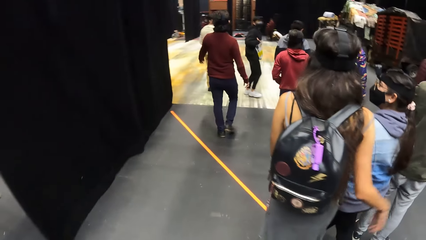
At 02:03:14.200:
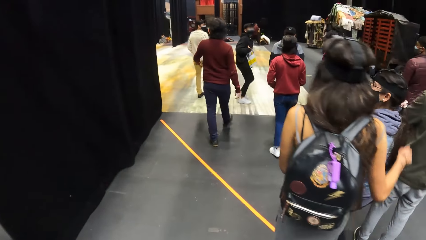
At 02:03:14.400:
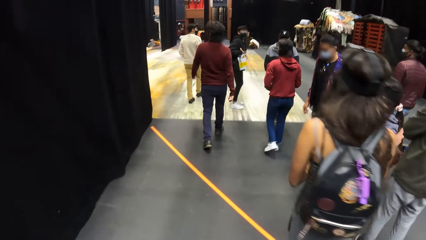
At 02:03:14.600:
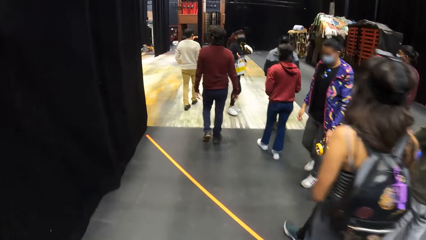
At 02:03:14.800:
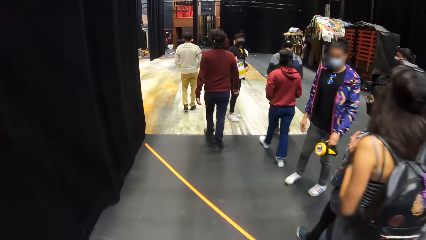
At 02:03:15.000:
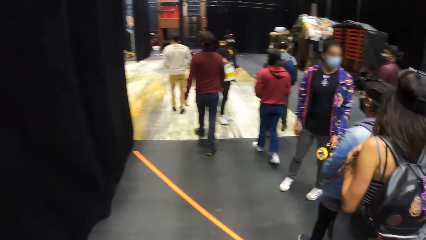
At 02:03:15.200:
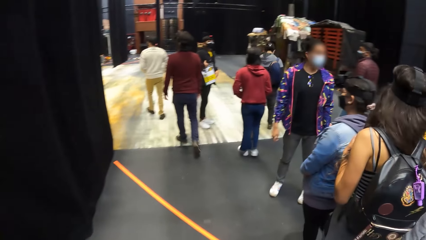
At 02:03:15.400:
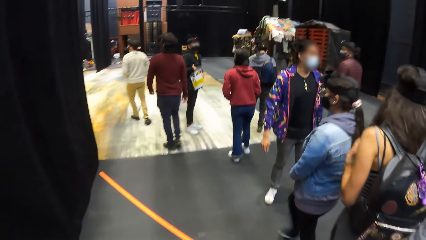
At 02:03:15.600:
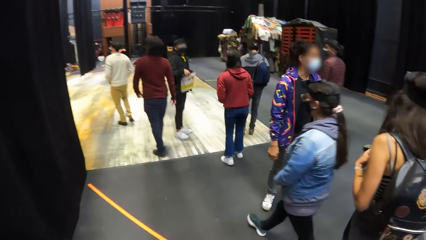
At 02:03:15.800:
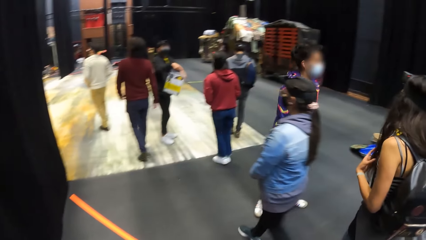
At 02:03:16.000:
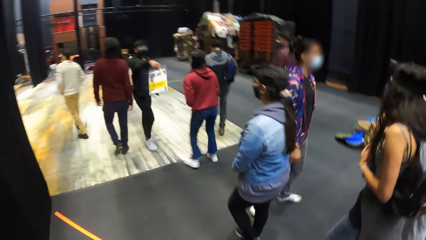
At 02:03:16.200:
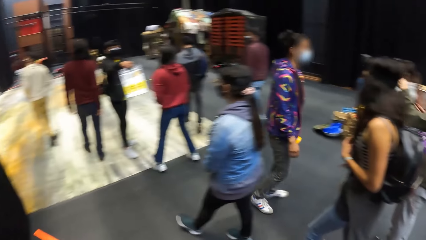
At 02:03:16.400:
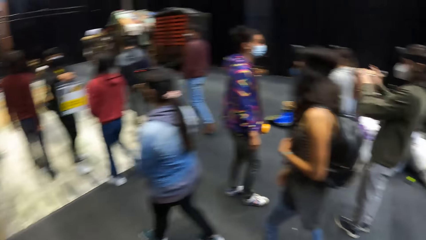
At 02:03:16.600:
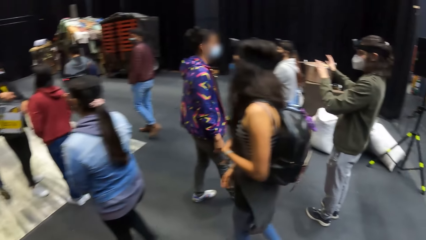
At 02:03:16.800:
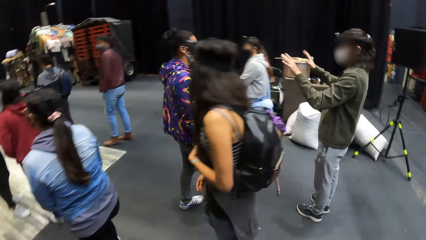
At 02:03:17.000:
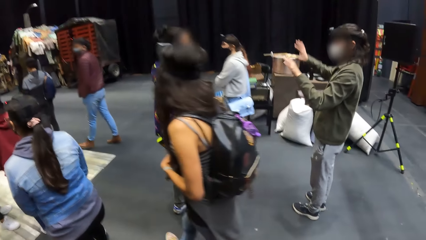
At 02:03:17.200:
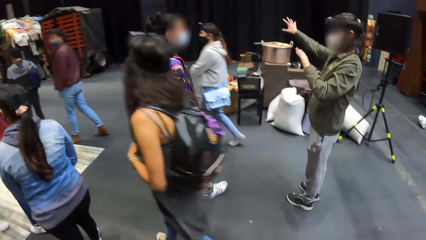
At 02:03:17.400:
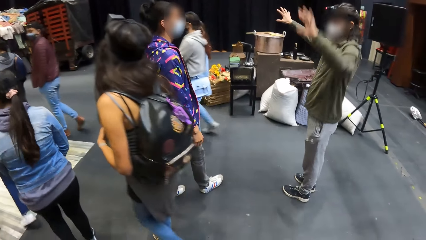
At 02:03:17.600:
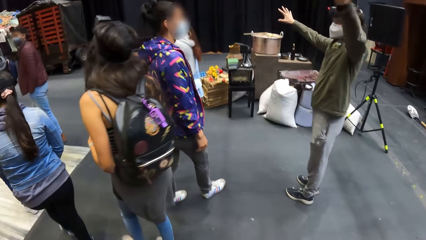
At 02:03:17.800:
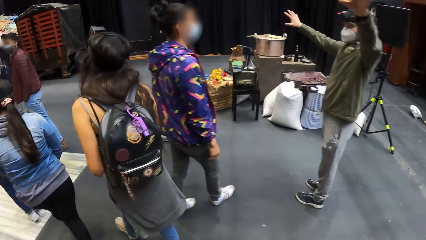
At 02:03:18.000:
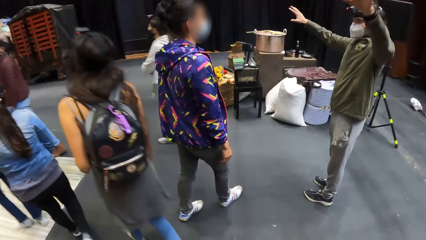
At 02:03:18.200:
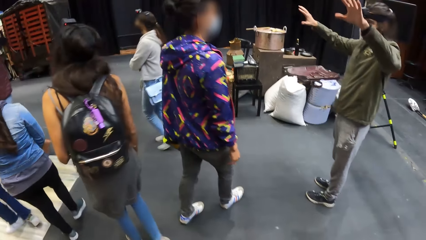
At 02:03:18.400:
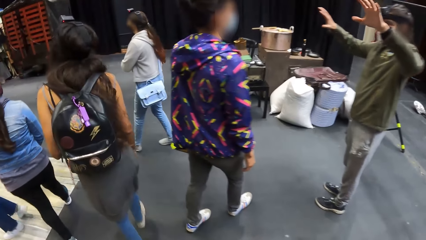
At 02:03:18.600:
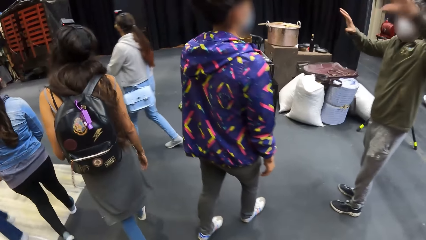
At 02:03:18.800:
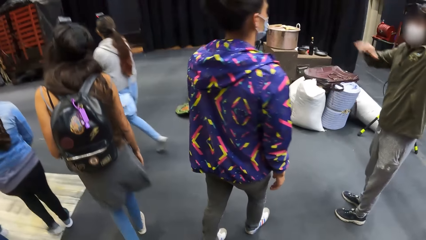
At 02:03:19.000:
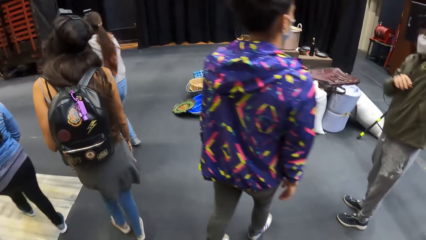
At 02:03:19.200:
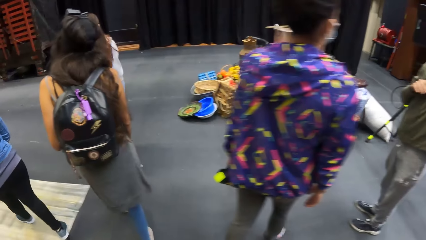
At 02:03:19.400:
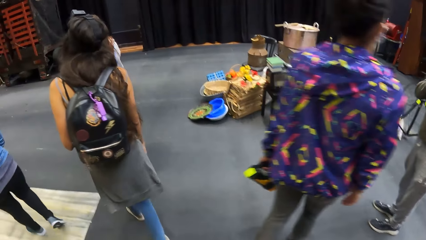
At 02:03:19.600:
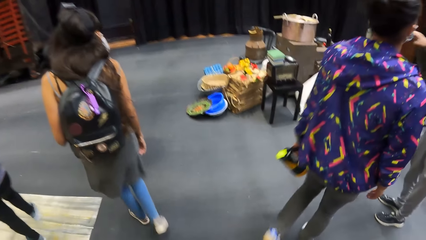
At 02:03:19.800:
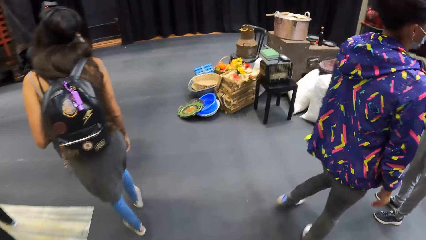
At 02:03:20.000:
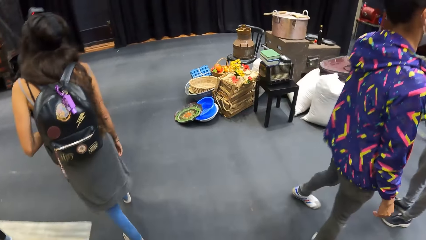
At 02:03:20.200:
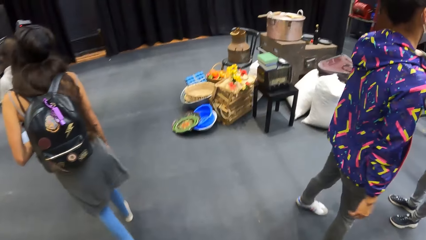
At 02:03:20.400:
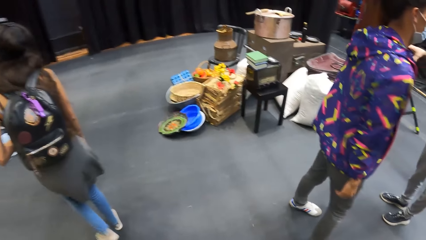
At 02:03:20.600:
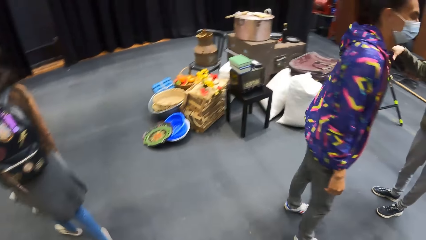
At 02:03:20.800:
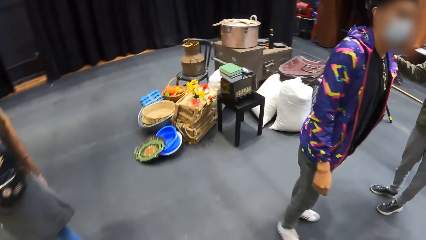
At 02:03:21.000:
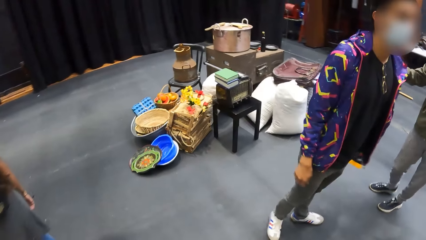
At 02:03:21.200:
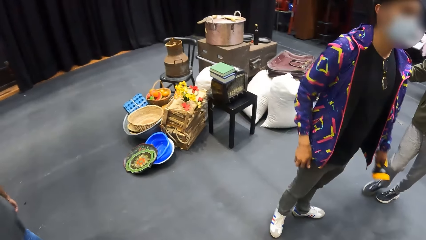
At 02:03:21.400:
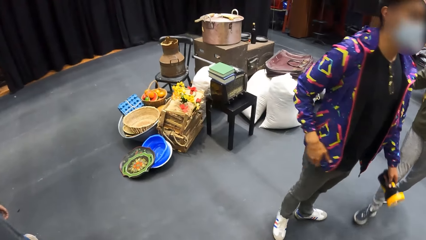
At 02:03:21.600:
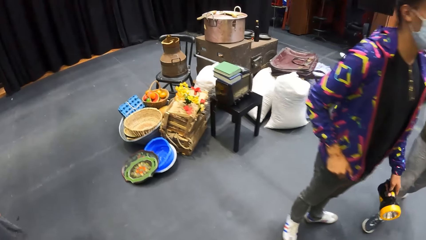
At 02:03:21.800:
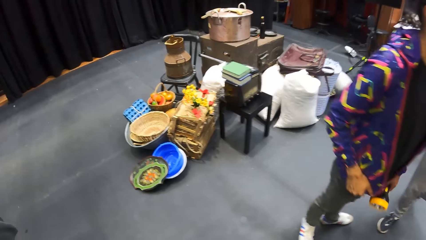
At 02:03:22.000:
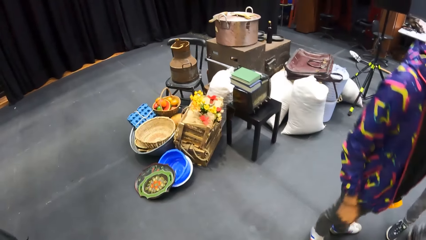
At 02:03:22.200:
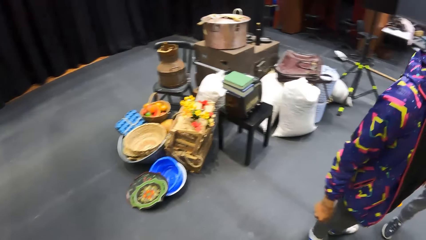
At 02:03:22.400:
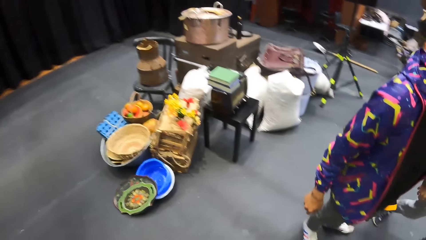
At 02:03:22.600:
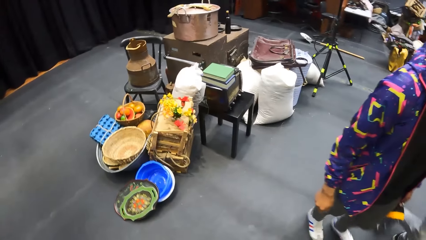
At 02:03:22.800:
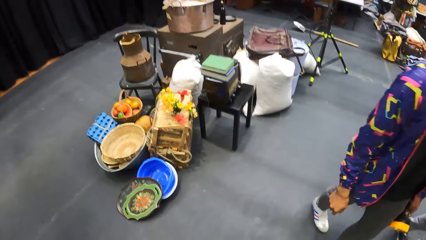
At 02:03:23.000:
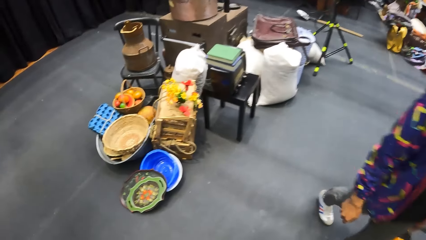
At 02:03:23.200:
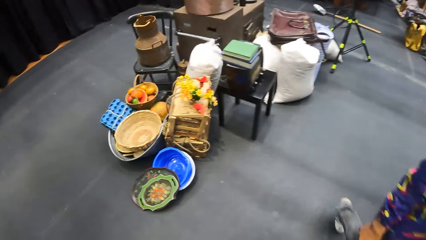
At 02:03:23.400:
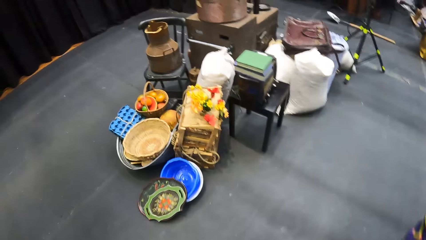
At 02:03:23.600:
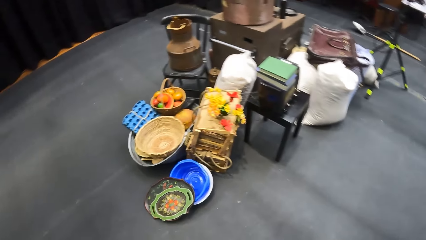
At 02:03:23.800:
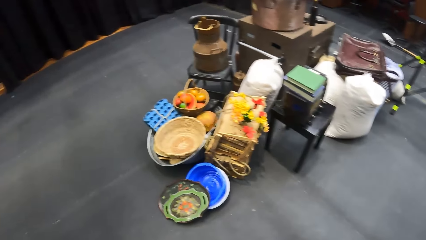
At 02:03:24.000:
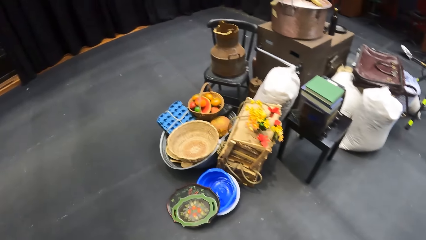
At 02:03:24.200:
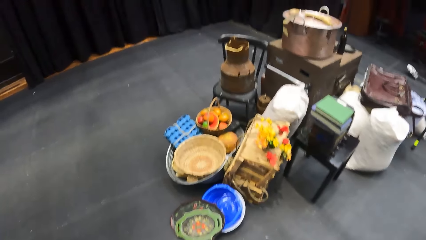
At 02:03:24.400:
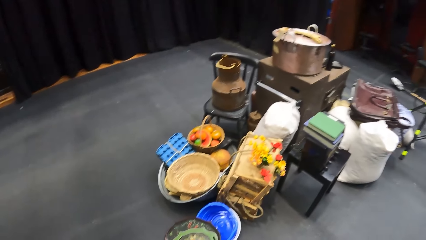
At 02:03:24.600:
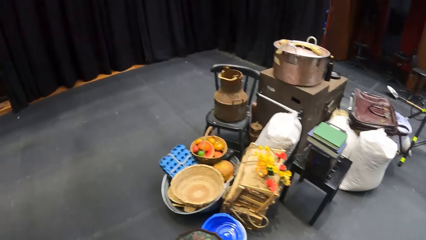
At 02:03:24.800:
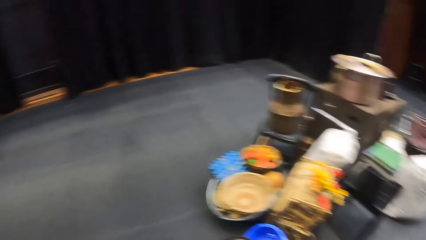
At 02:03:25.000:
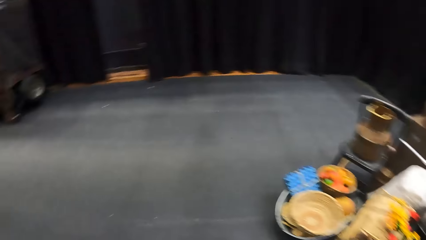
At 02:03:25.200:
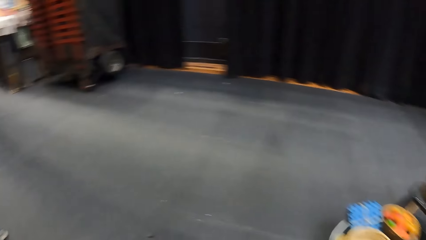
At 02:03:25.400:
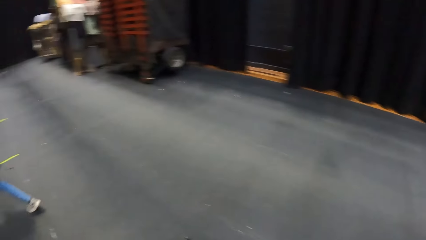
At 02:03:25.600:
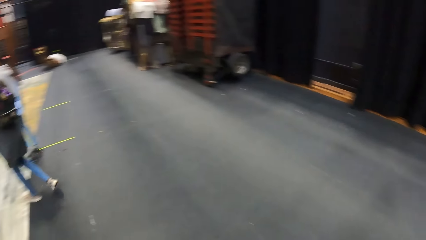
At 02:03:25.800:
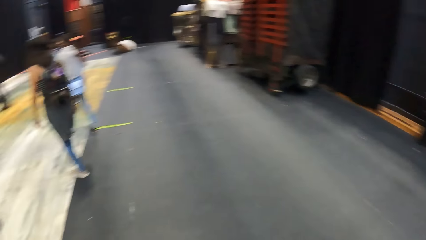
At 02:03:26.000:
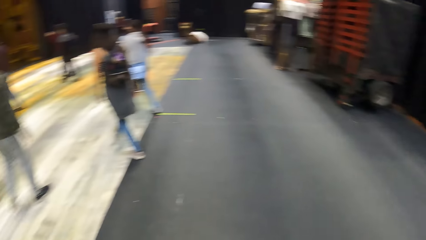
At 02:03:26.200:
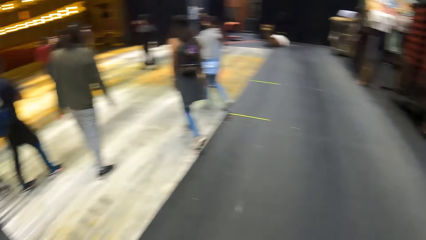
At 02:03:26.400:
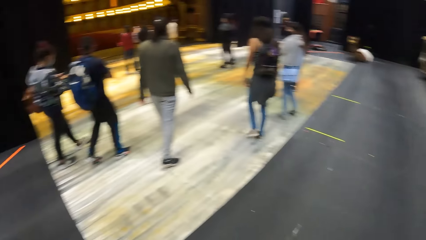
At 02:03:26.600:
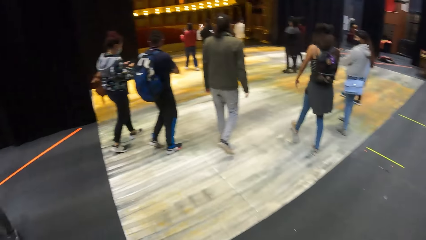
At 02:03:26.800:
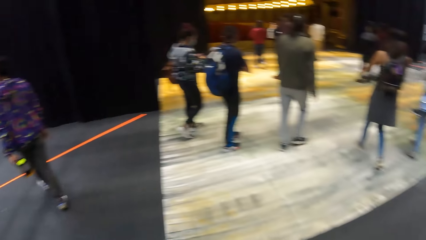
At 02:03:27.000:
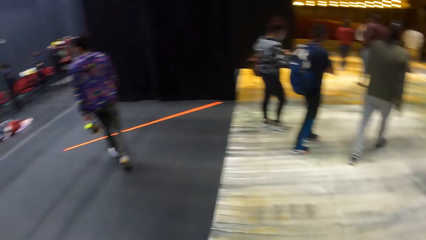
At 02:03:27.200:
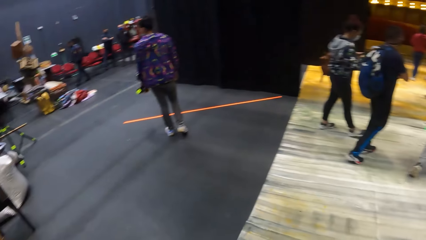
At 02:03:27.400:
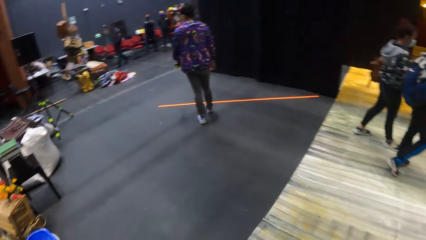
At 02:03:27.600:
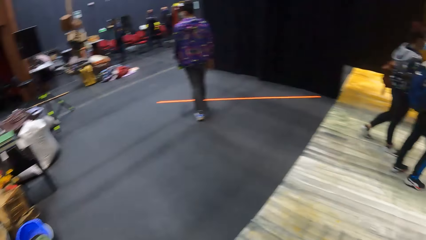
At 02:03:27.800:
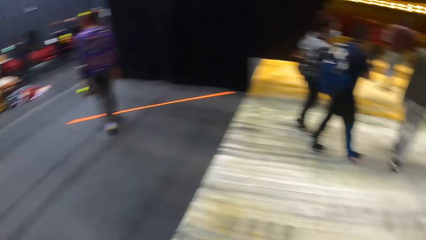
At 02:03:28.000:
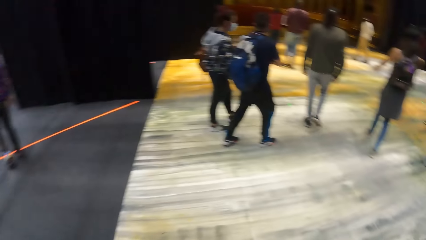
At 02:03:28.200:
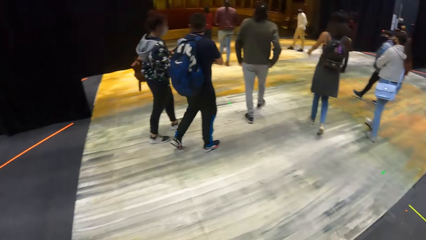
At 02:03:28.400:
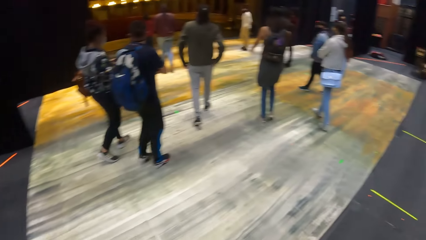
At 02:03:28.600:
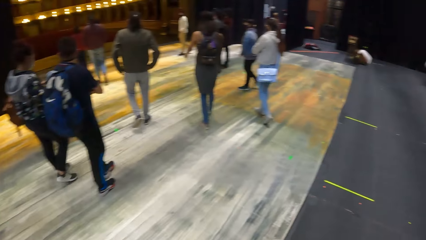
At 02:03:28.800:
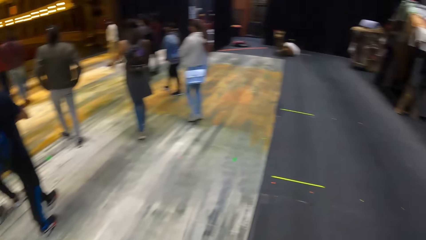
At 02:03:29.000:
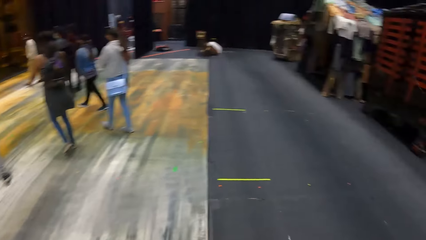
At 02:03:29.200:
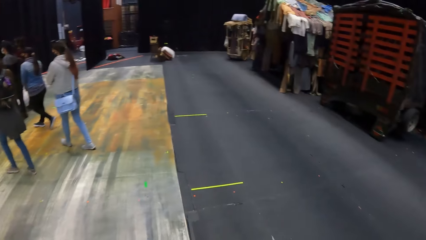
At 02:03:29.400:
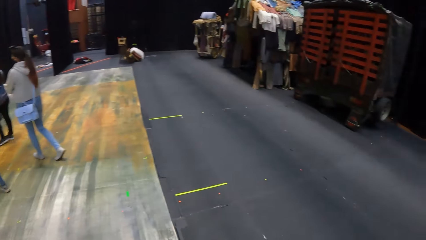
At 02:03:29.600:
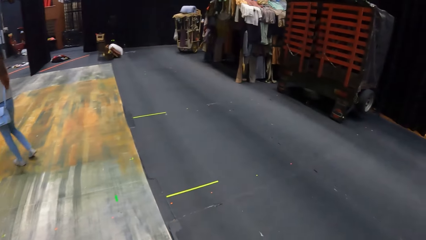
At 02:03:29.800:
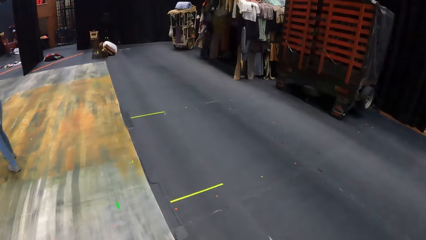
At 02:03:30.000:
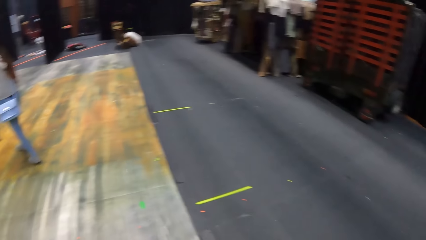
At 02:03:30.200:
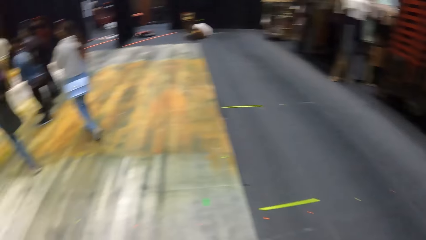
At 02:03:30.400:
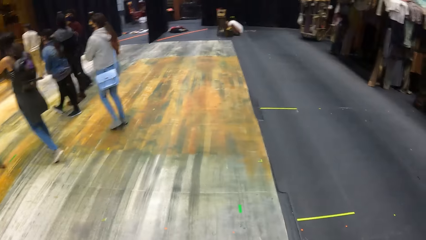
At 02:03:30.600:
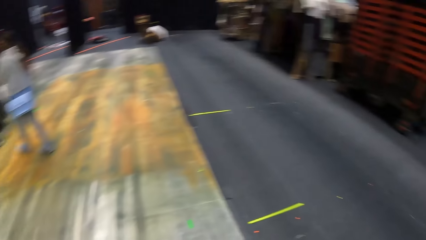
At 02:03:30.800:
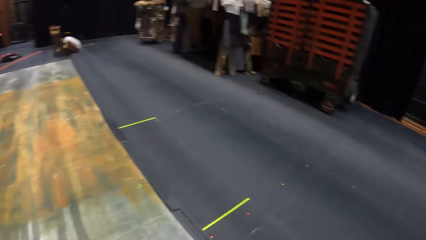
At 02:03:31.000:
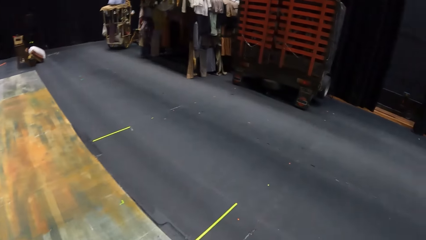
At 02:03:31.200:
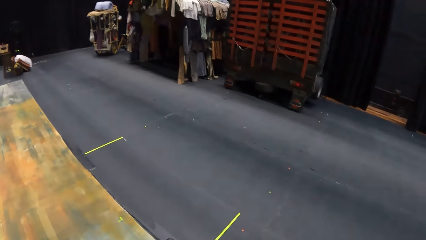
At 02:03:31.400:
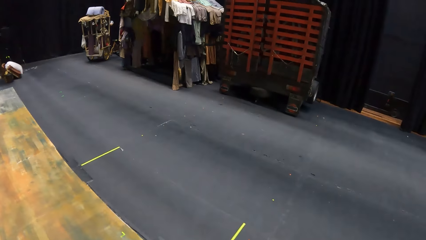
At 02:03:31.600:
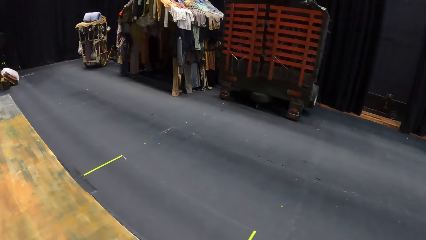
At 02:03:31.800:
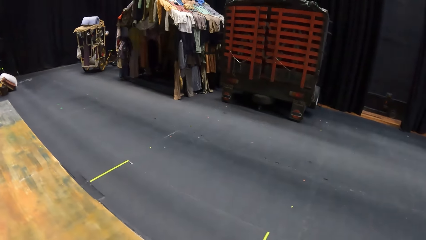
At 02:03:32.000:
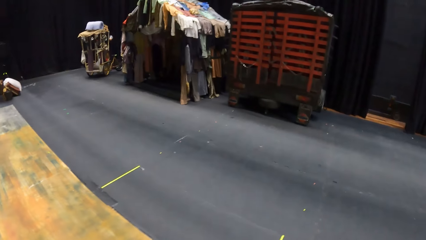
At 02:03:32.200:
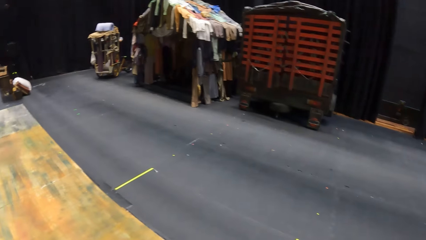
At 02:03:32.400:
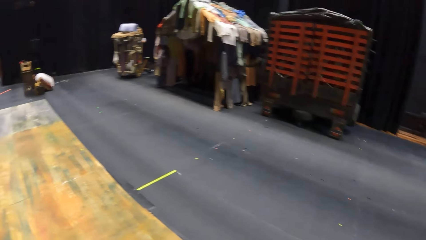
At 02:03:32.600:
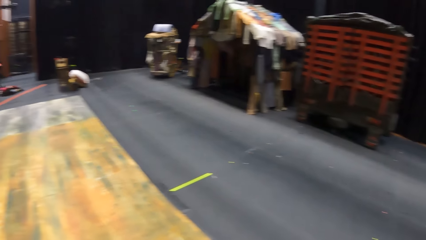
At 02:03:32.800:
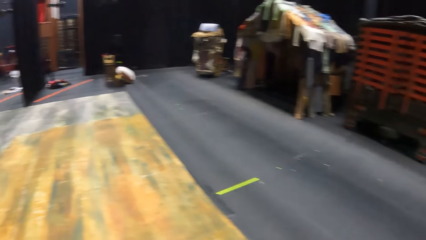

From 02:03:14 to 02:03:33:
A woman walks around the theatre, turns around and walks around the theatre. A man converses with the woman. The camera wearer walks around the theatre. The woman looks around and walks around the theatre. The camera wearer looks around. The woman walks around the theatre. The camera wearer walks in the hall with the group of people and looks around.
